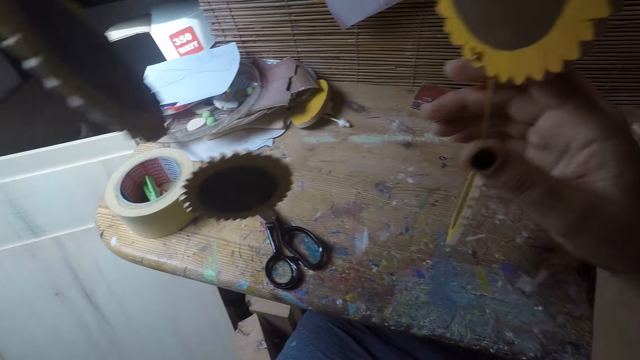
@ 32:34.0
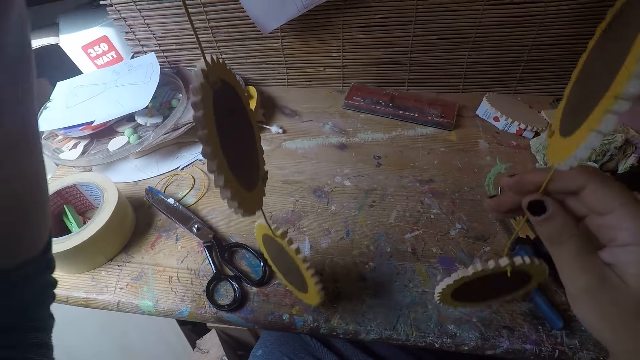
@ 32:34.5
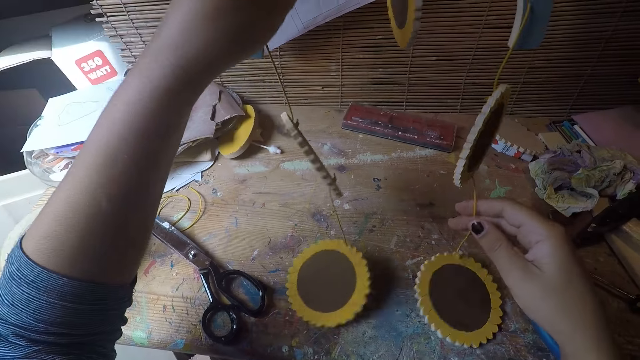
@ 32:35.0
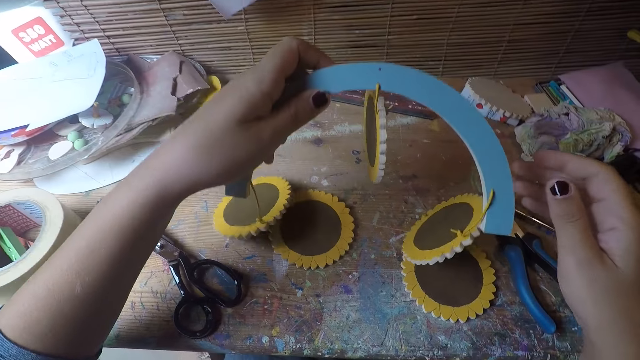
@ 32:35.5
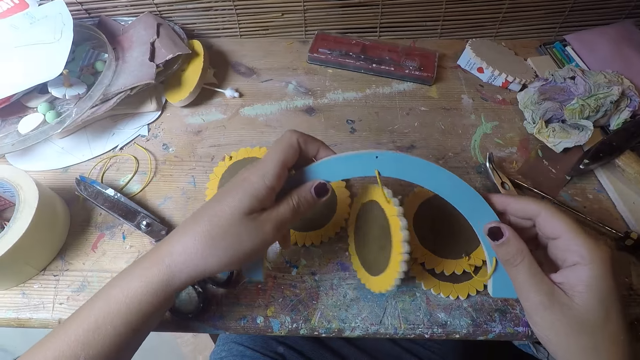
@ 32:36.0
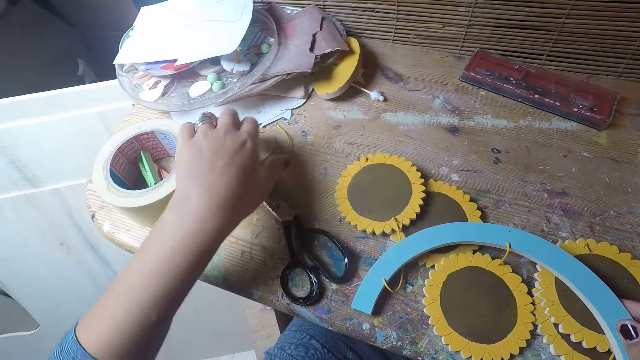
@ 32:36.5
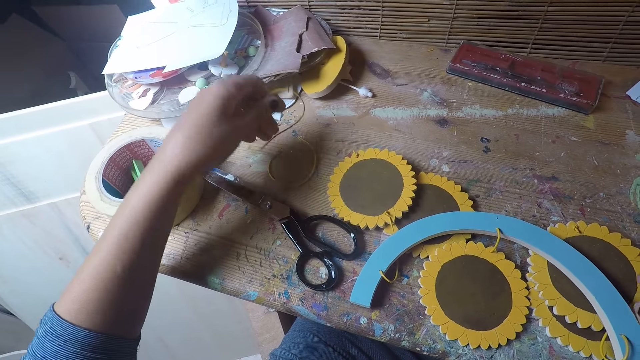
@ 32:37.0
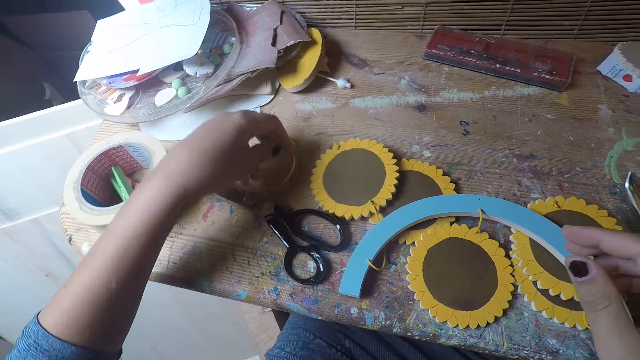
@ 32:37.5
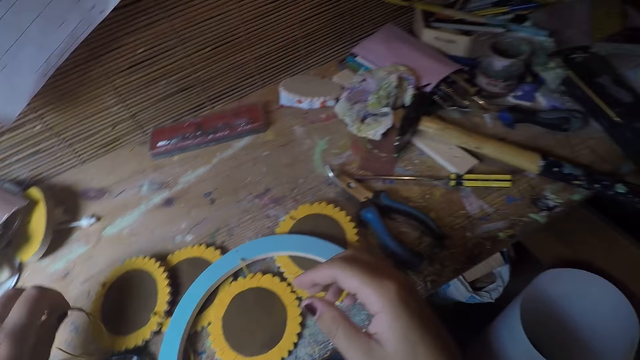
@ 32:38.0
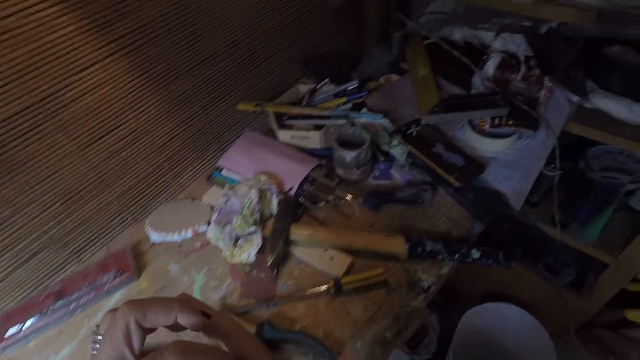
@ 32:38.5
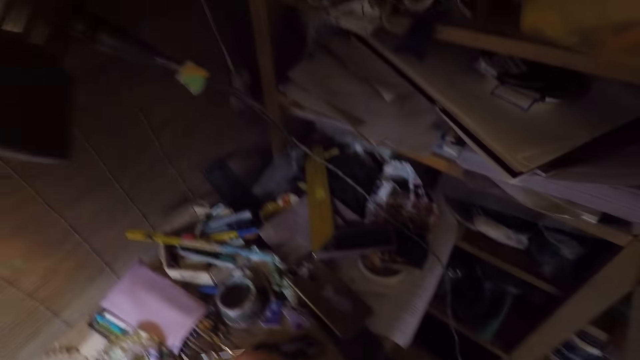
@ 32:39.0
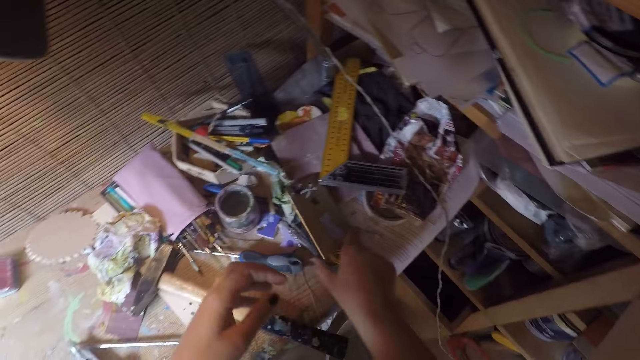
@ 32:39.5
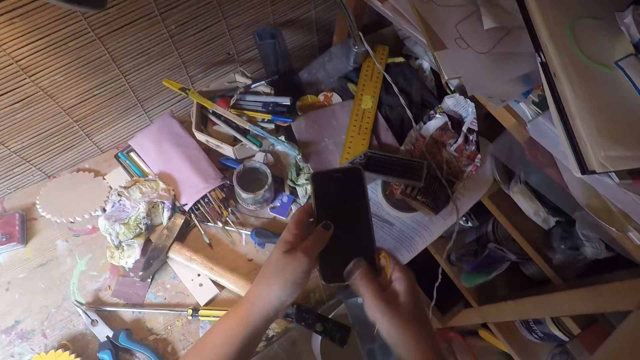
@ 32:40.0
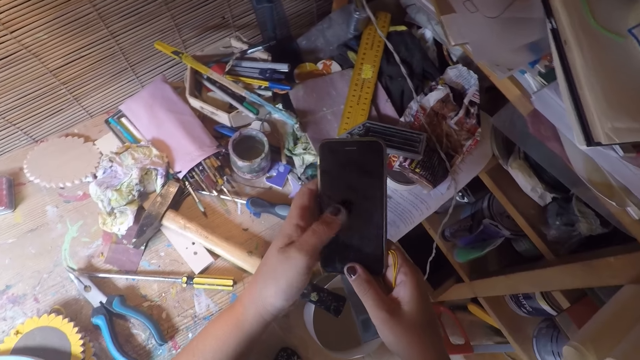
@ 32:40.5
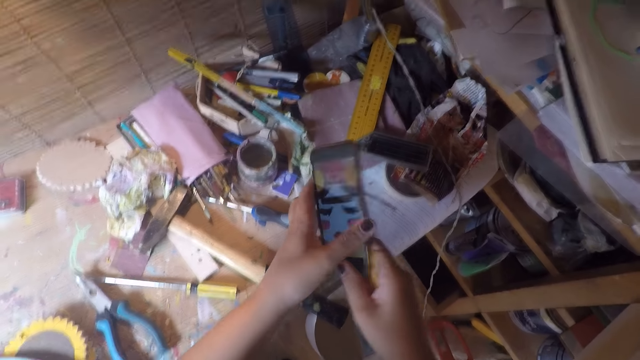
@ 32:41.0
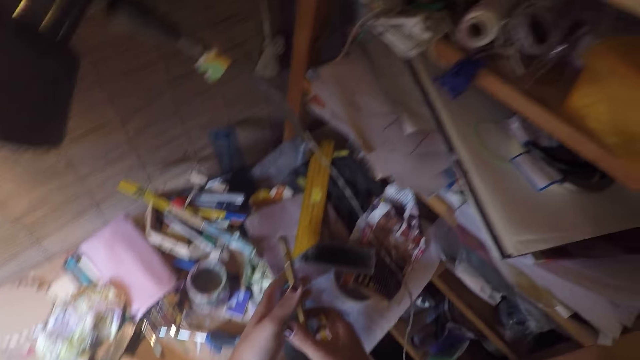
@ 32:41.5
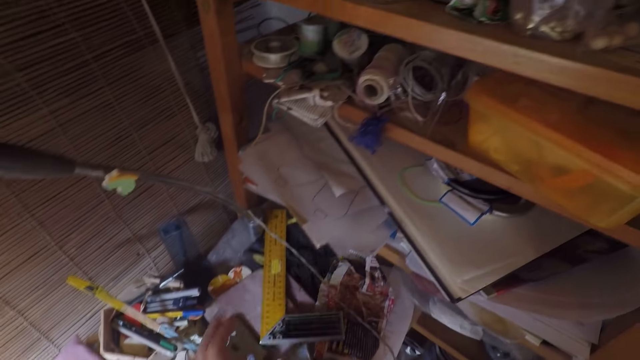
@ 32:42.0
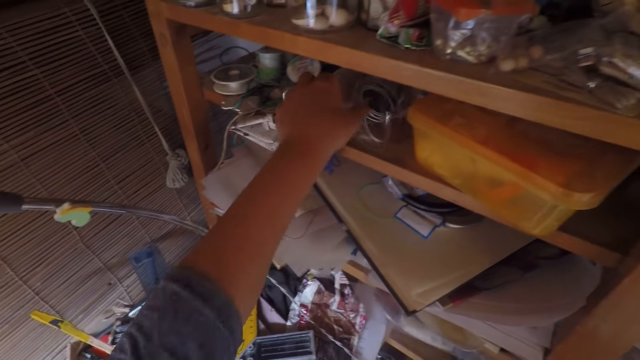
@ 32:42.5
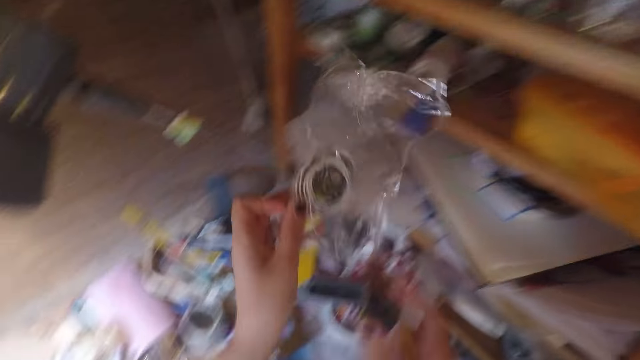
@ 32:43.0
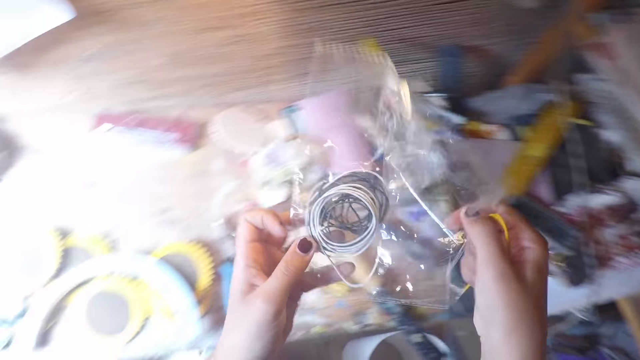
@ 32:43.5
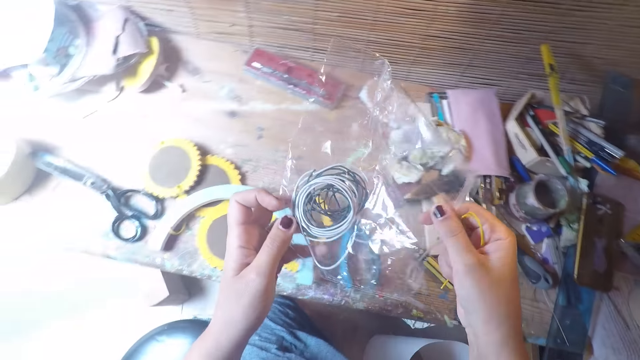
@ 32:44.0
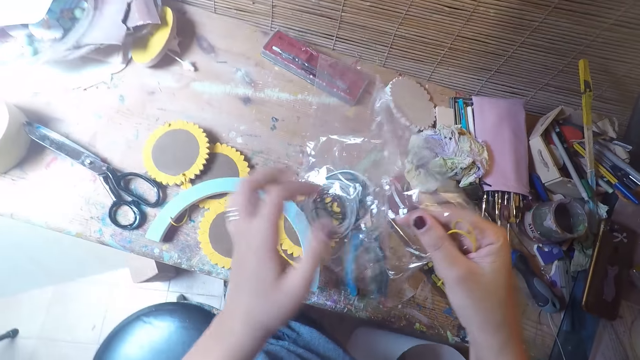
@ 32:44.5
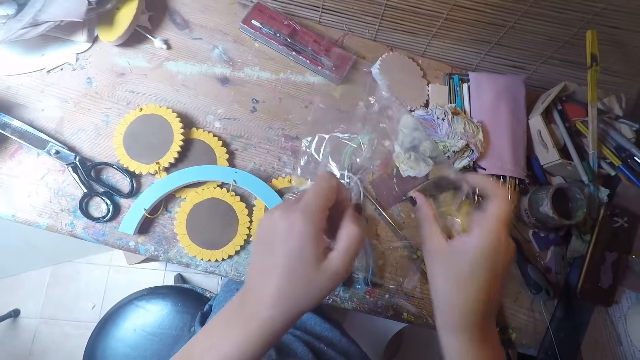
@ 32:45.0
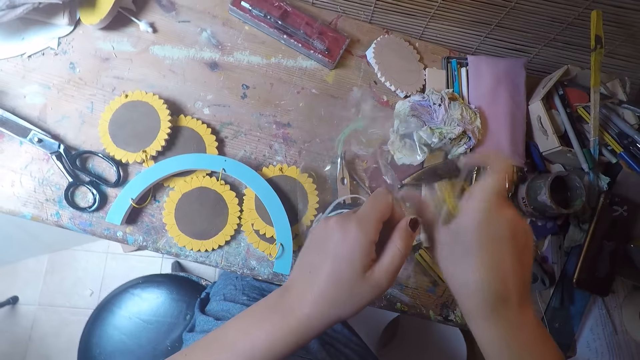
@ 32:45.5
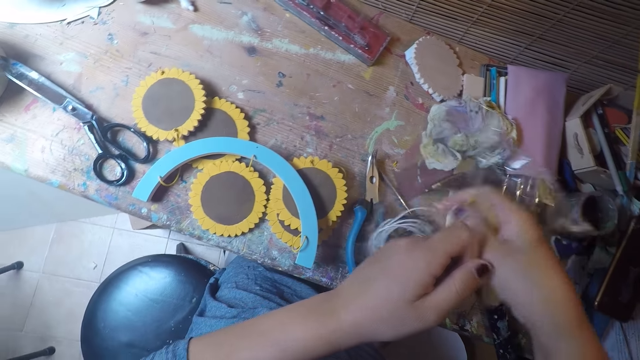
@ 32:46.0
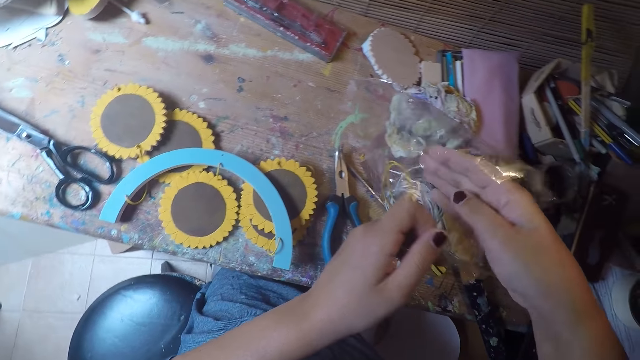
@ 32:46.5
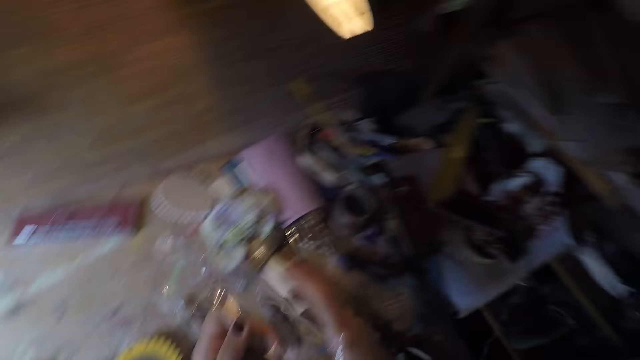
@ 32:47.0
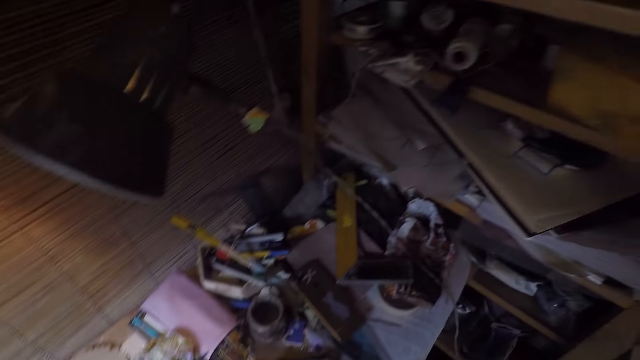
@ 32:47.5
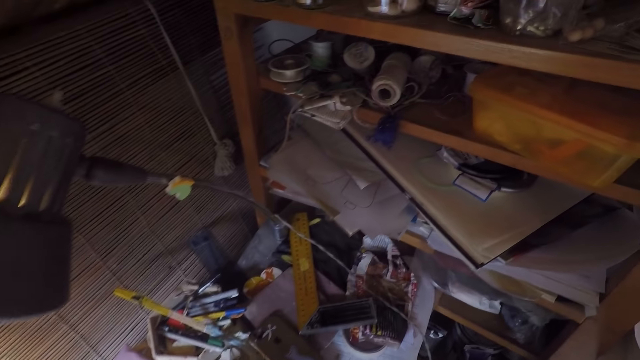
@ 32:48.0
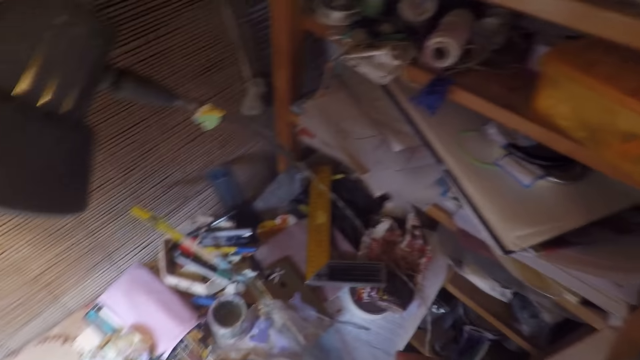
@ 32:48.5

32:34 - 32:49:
The camera wearer holds the string. She places the flower craft decoration back on the table. She picks up a rope on the table with her left hand. She drops the rope back on the table. She picks up a string. She switches the string to the other hand. She picks up a phone on the table. She holds the phone with both hands. She operates the phone in her hand. She flips the phone. She drops the phone back on the table. She picks up a nylon or plastic wrapper with ropes from a shelf with her left hand. She opens up the nylon in her right hand. She puts the string in the plastic wrapper.

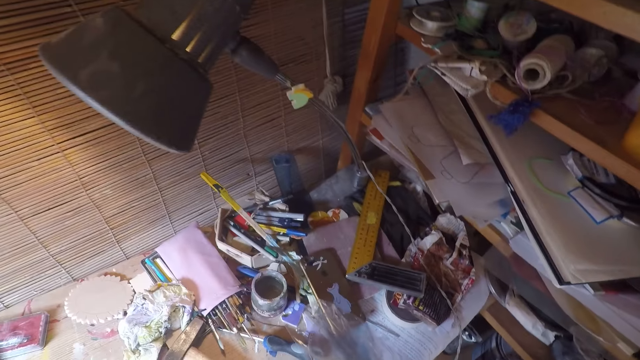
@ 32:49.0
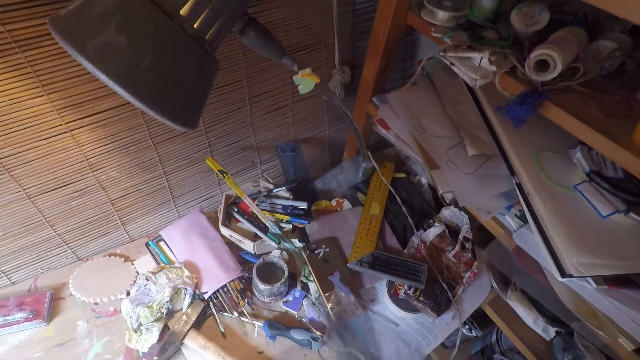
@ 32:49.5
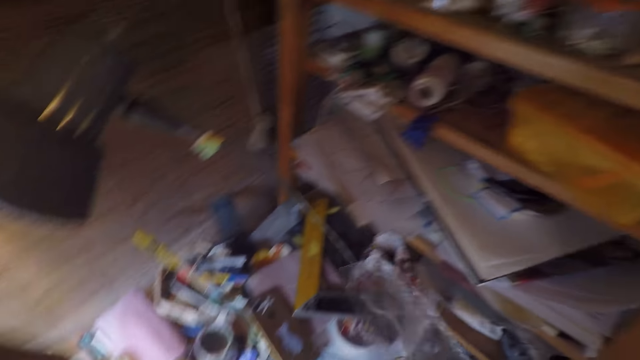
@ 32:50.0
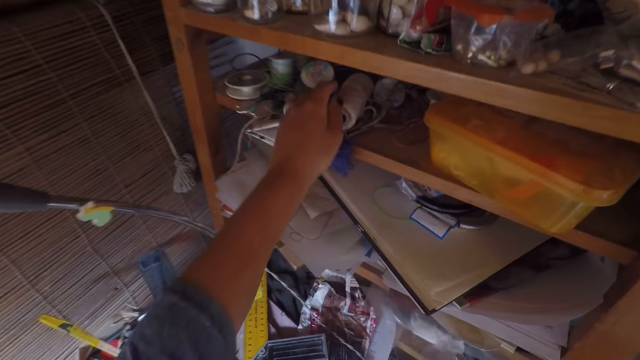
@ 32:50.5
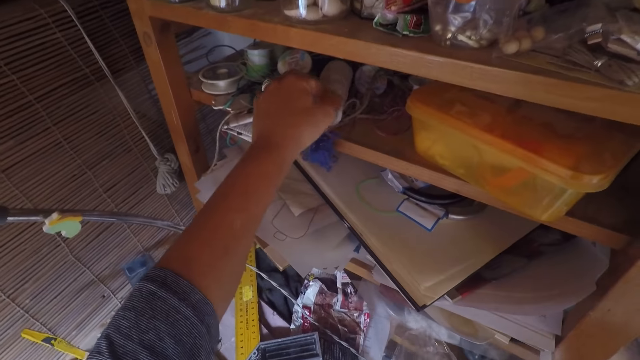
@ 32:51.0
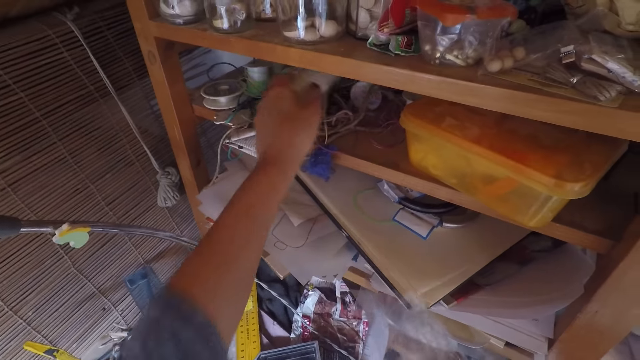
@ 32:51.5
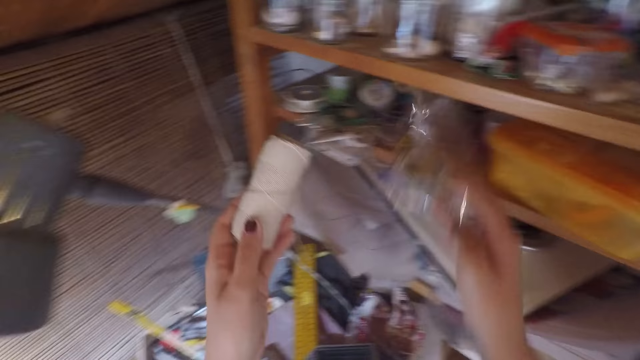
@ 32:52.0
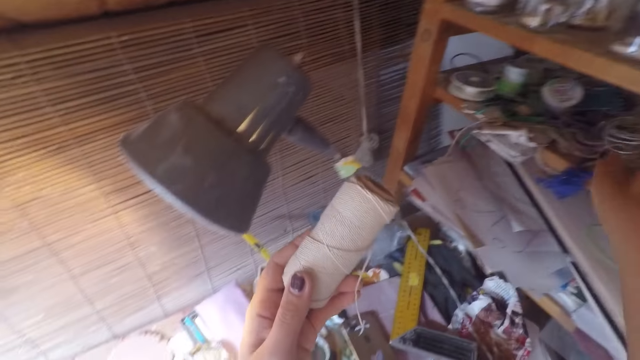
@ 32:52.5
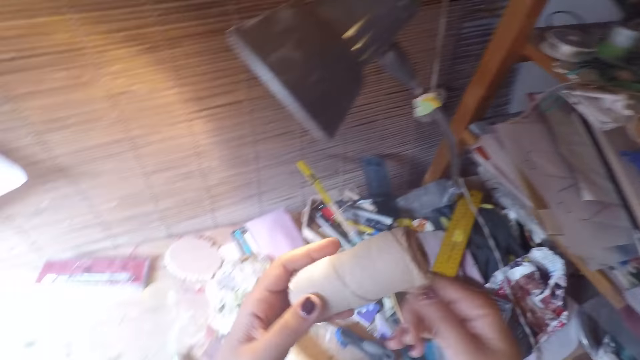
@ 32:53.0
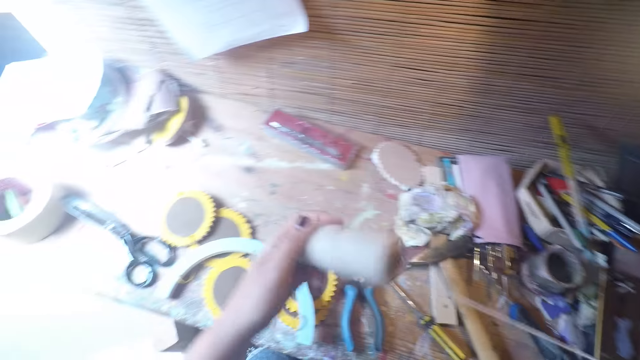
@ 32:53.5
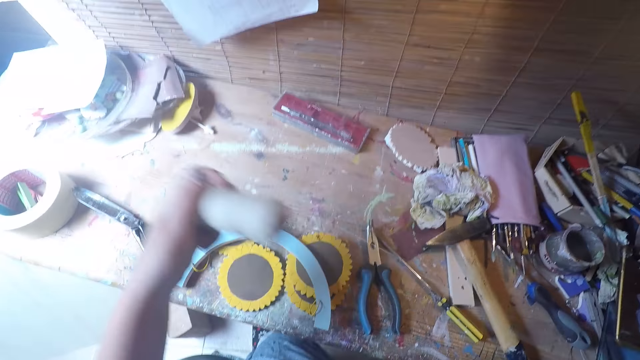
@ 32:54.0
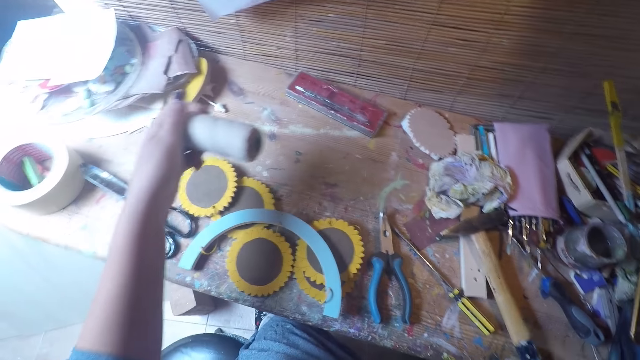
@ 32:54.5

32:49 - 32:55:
The camera wearer picks up a thread or string roll from the shelf with her left hand. She drops the nylon of rope back in the shelf with her right hand. She pulls a string. She removes the thread with her right hand.
